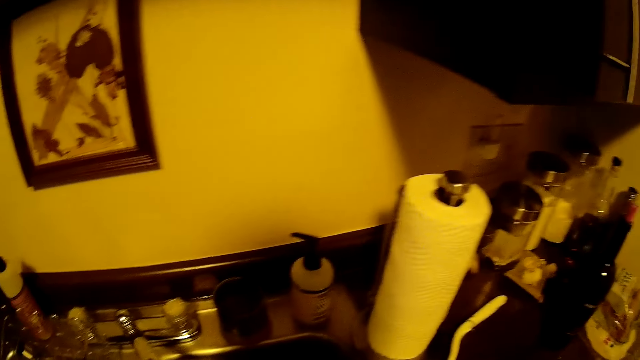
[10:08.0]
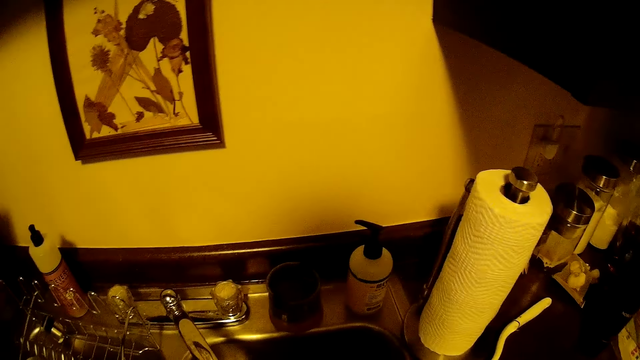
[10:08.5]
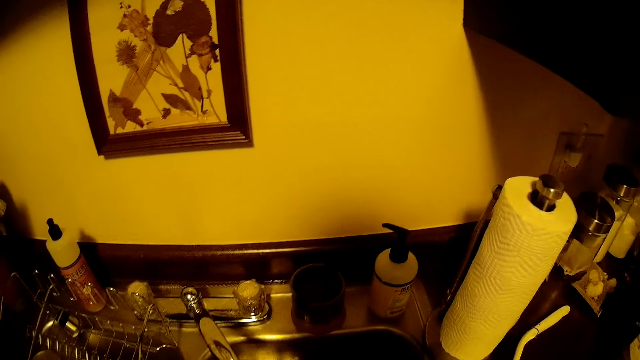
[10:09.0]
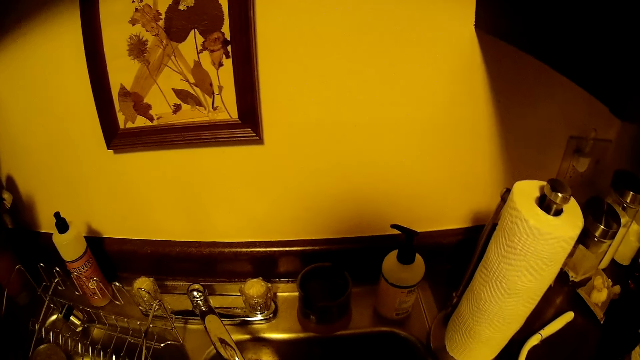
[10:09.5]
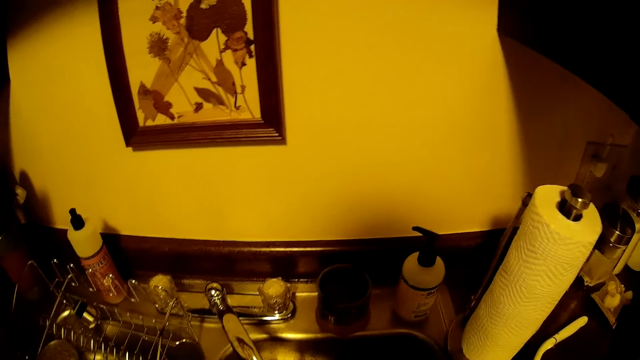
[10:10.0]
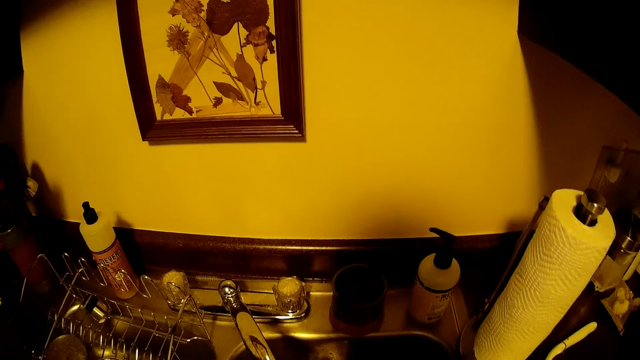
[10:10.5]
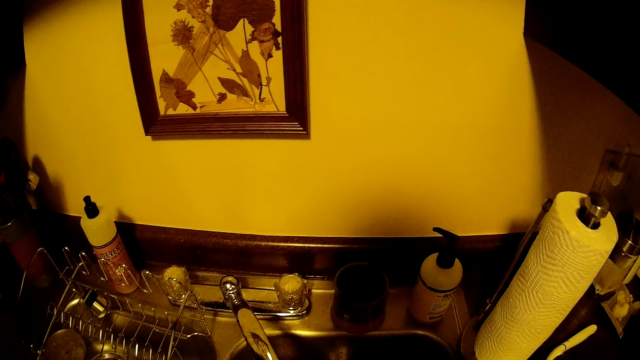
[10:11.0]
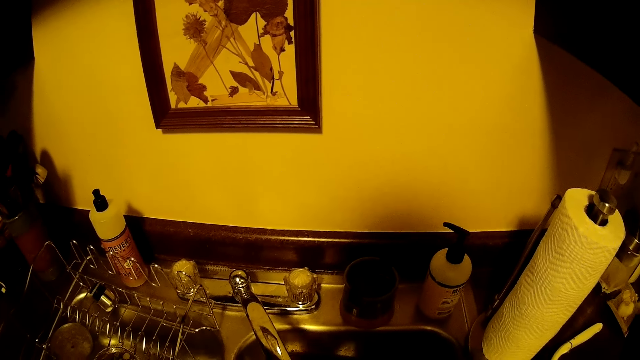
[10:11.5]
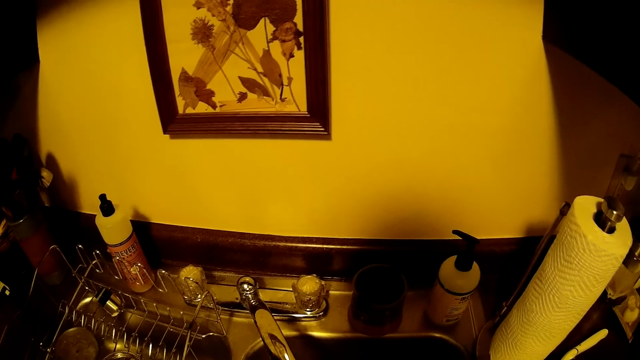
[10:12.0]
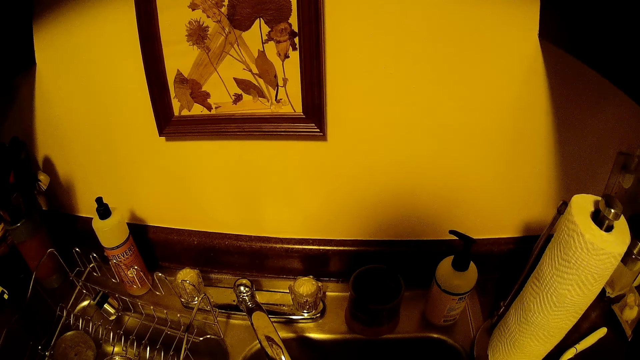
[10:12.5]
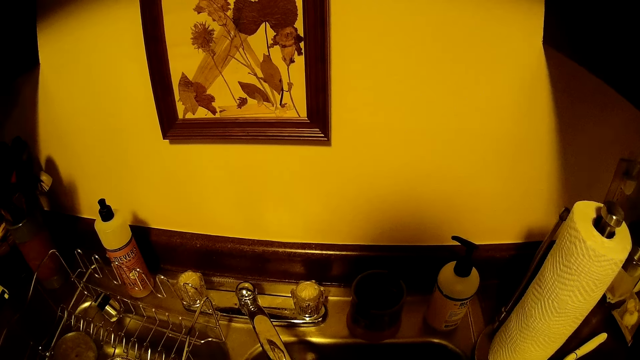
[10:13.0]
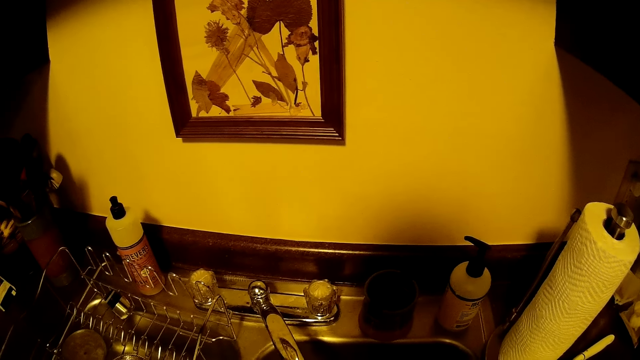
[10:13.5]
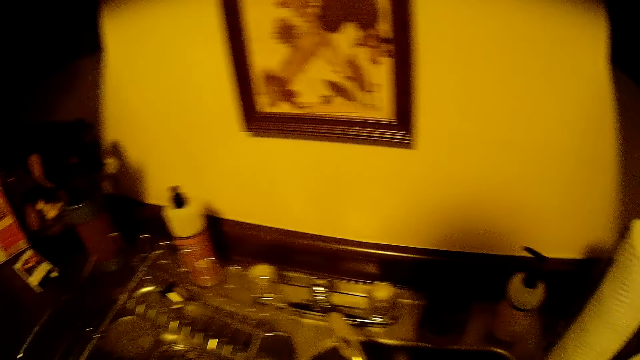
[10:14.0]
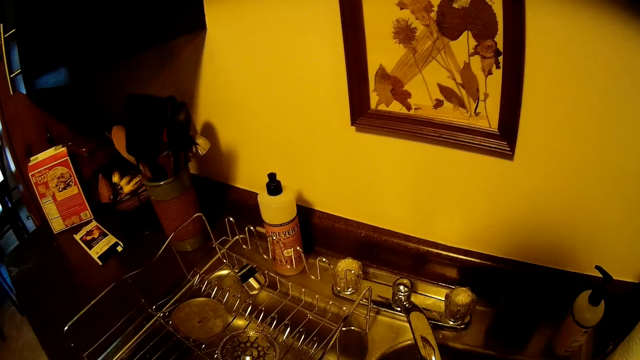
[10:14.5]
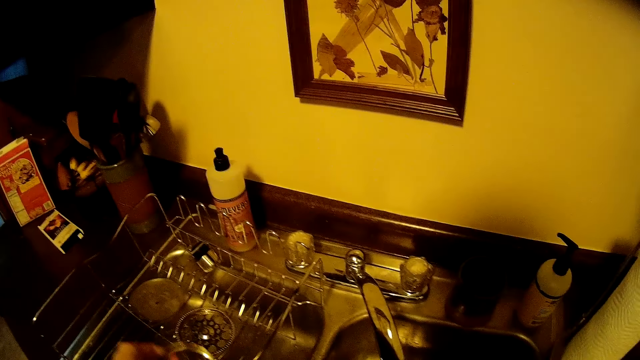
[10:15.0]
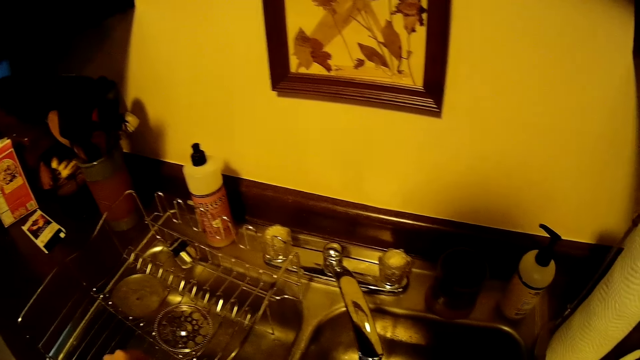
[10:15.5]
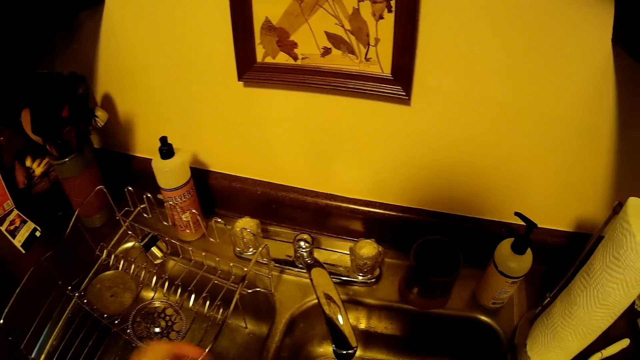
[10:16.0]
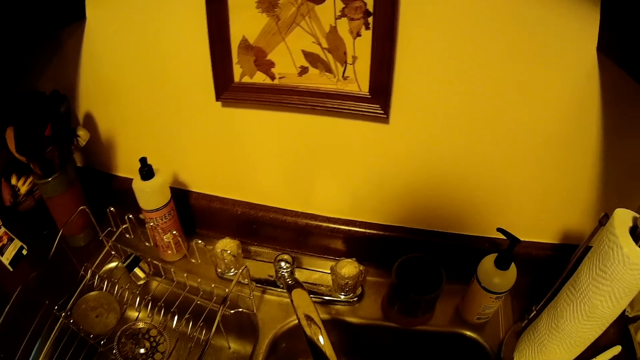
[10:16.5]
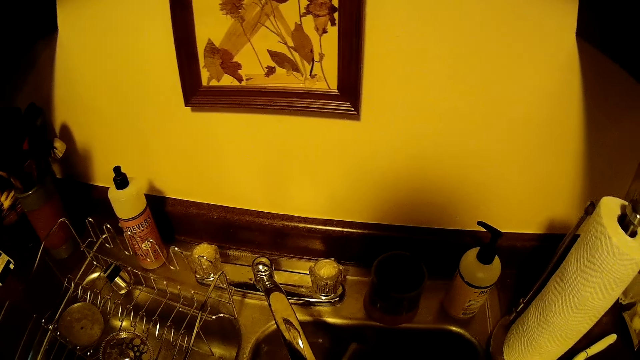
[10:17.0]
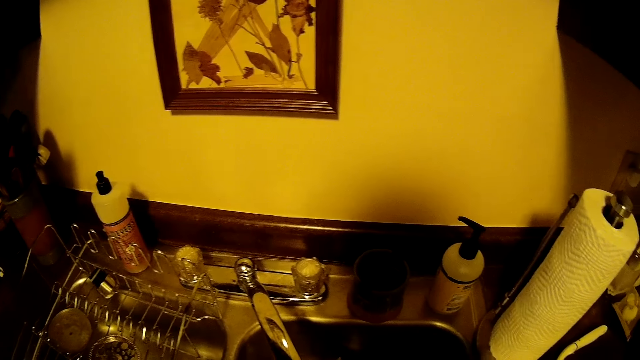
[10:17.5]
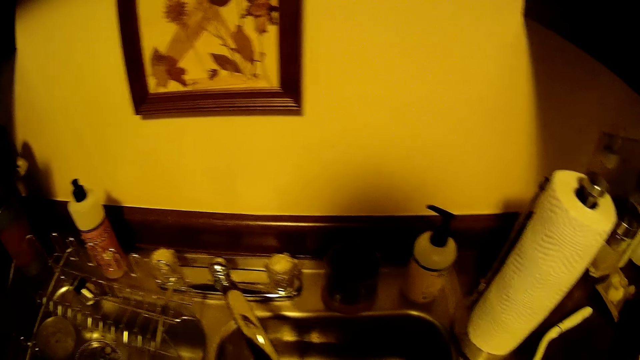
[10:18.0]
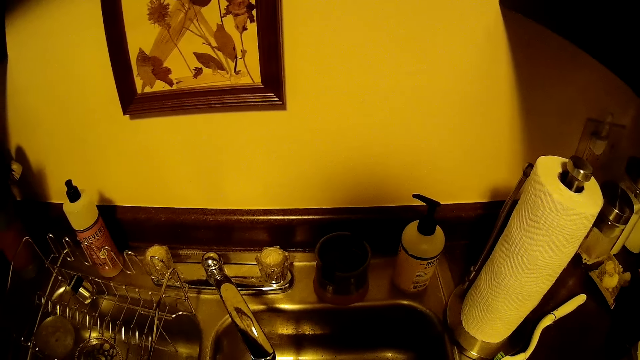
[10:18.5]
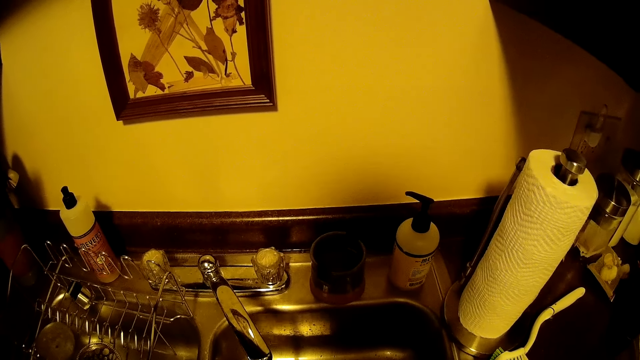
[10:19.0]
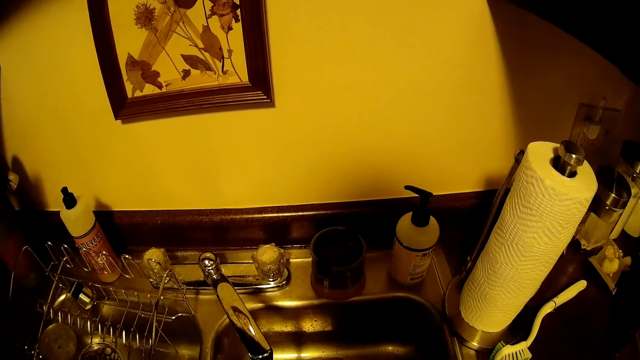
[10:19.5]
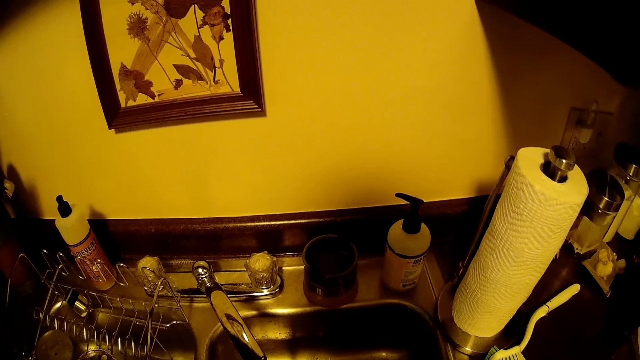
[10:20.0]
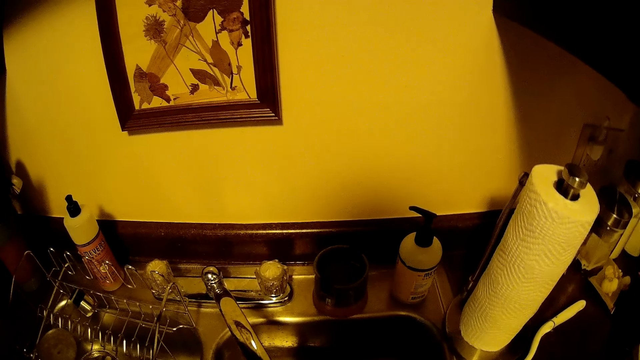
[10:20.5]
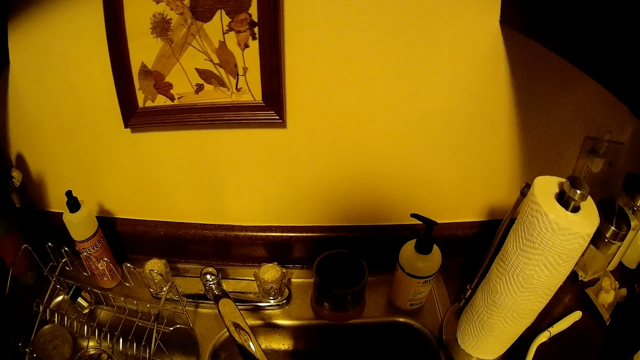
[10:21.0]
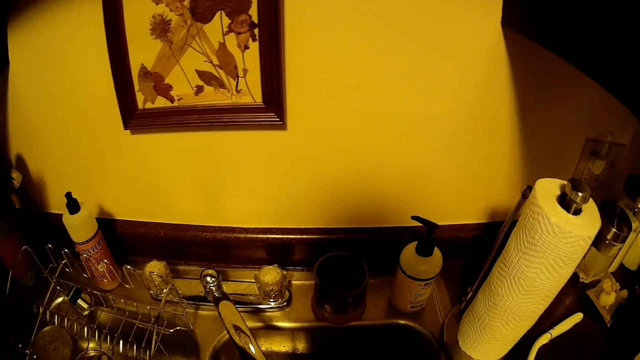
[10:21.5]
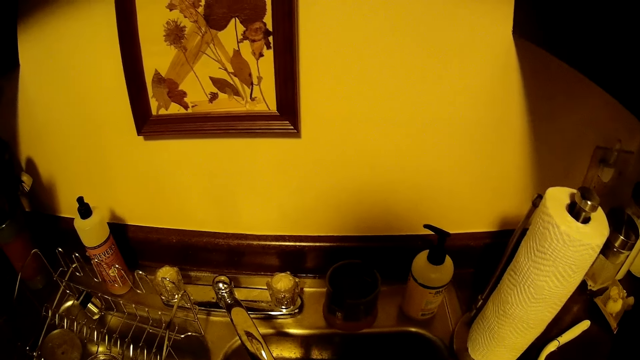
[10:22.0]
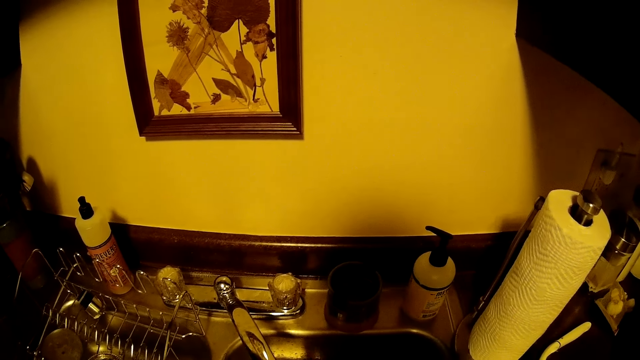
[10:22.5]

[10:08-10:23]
The camera wearer drops a container into the rack beside the sink with her left hand. She does something.

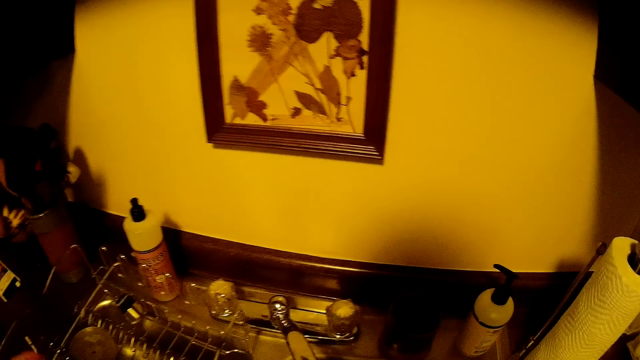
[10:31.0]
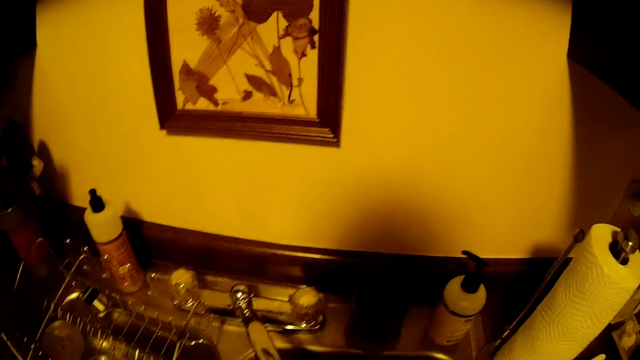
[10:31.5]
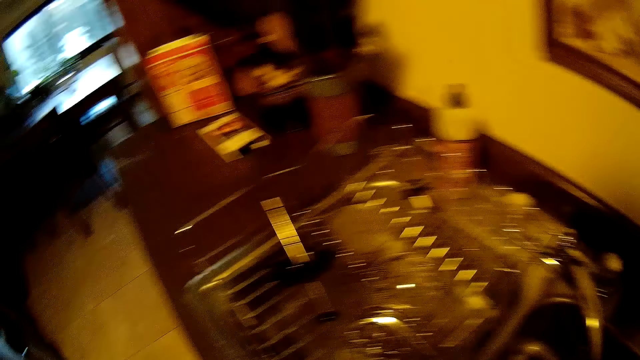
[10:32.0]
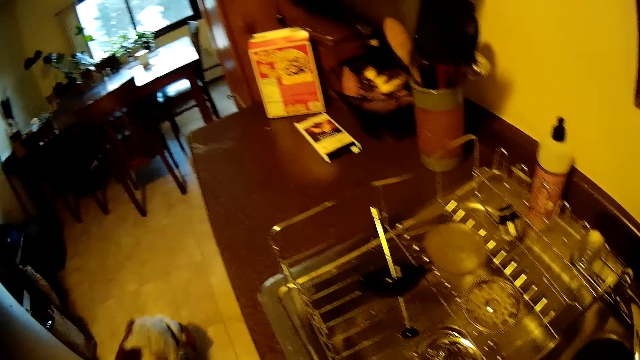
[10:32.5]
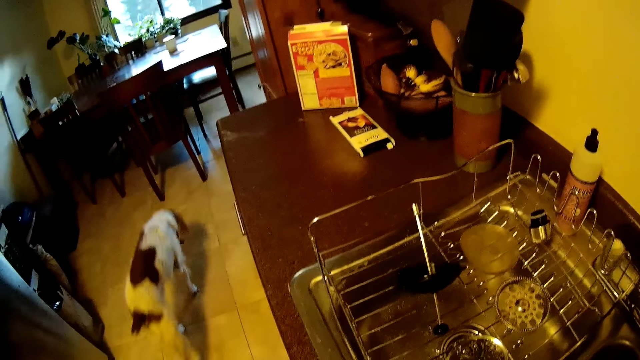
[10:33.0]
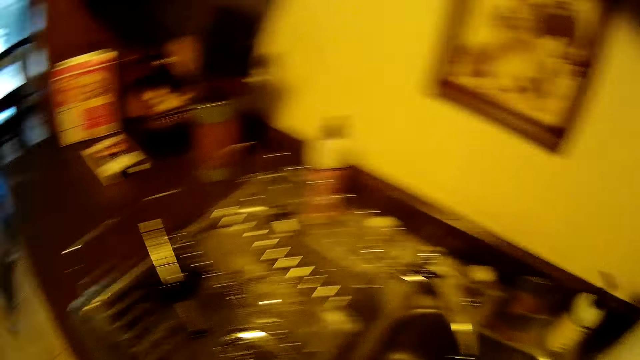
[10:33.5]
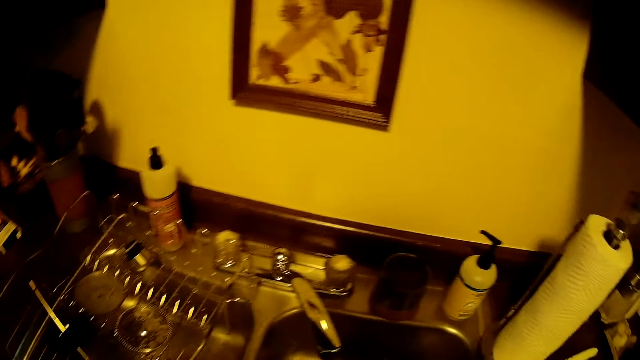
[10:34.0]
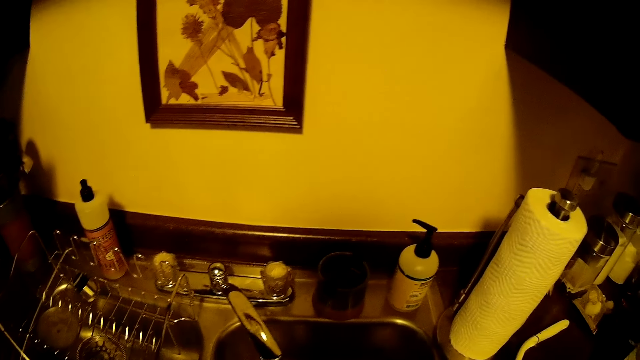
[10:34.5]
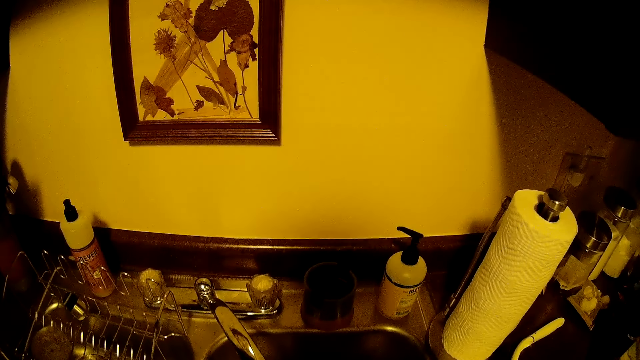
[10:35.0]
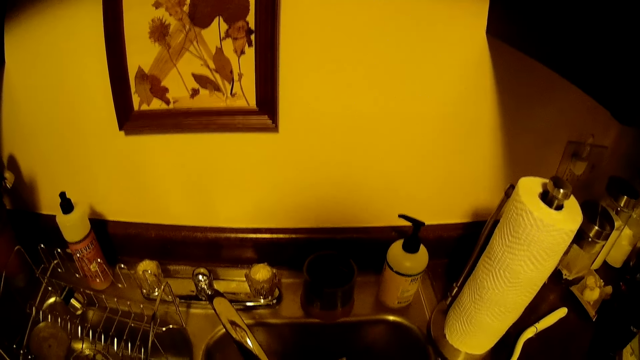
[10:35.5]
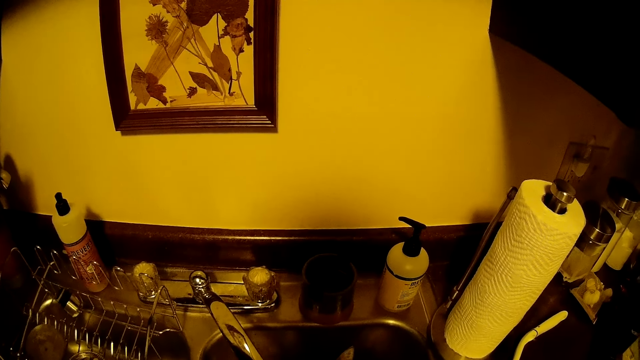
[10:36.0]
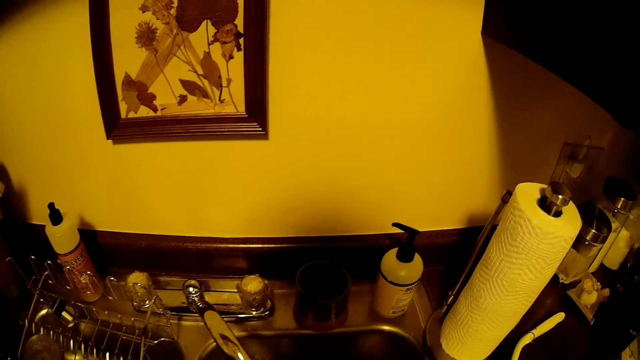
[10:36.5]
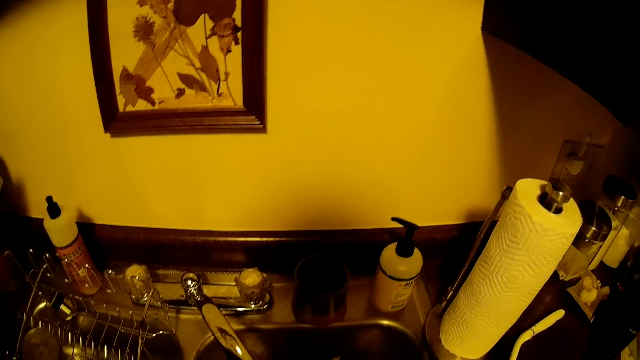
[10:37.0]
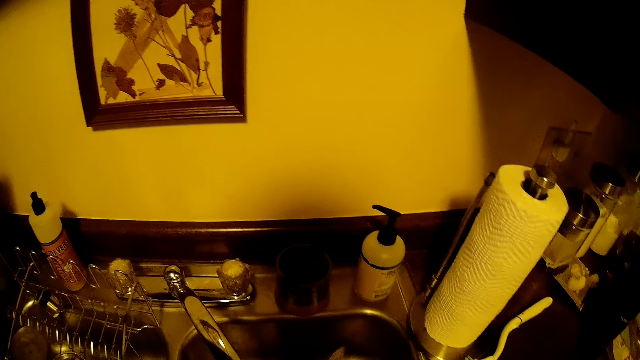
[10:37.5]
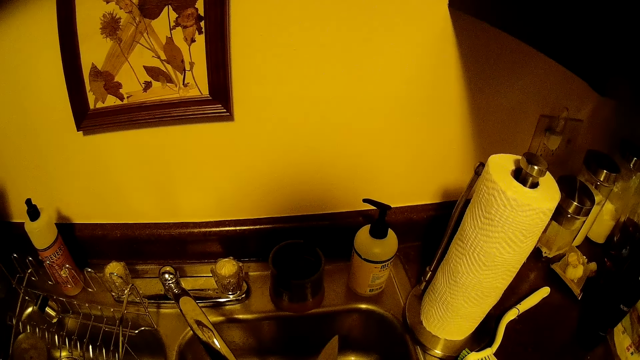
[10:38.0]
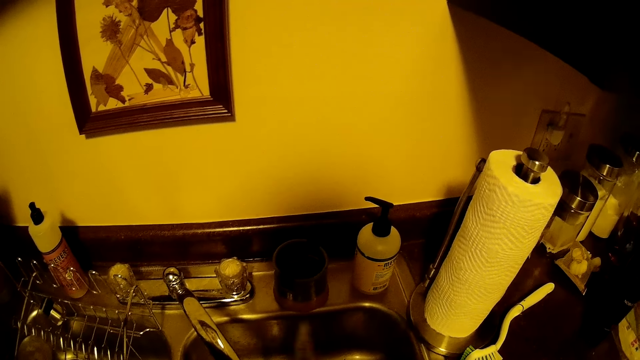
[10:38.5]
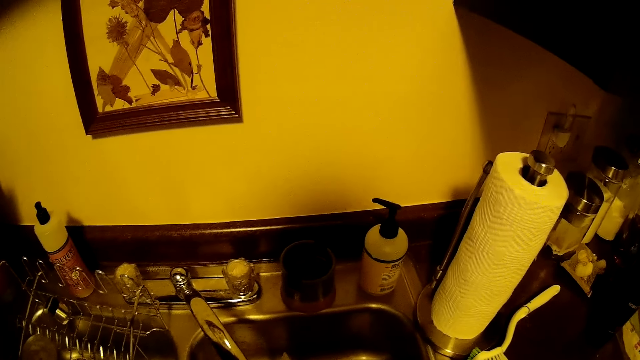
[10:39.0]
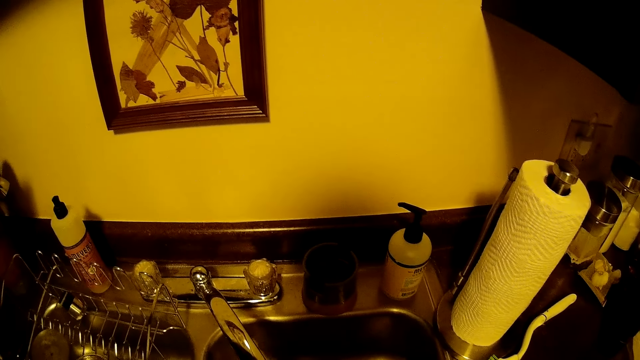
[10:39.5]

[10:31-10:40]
The camera wearer drops a rod into the sink with her left hand. A dog walks past the camera wearer. The camera wearer looks around. She does something.
